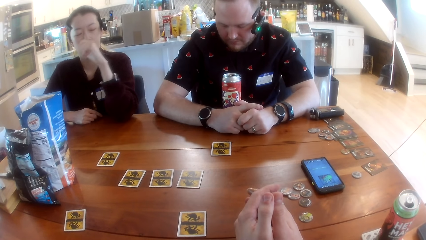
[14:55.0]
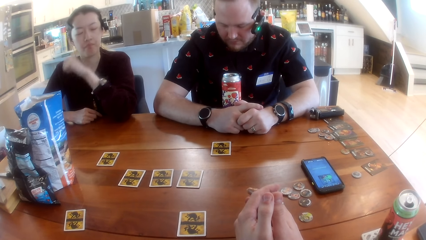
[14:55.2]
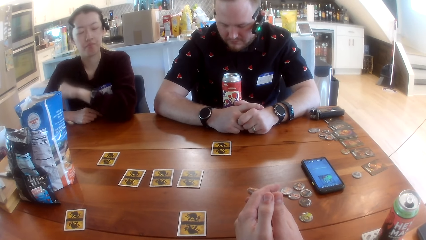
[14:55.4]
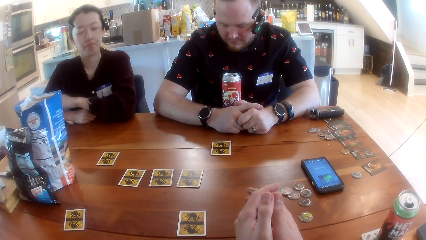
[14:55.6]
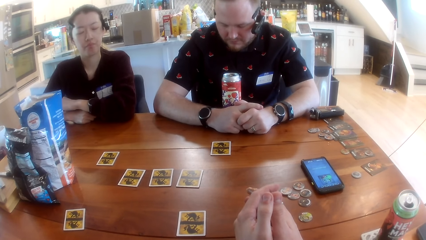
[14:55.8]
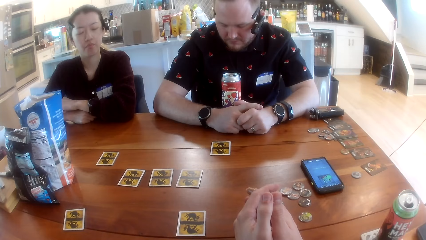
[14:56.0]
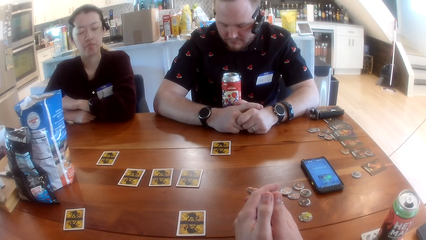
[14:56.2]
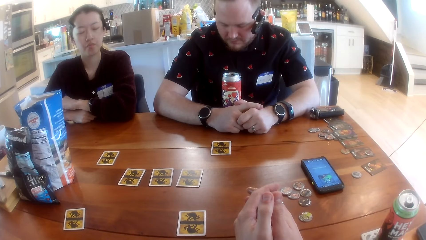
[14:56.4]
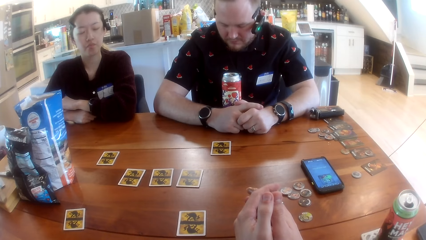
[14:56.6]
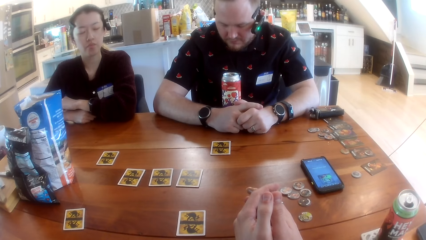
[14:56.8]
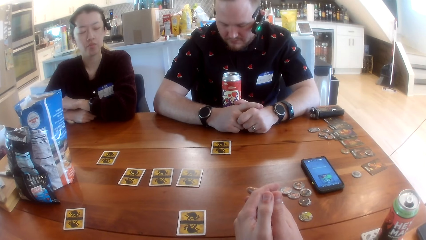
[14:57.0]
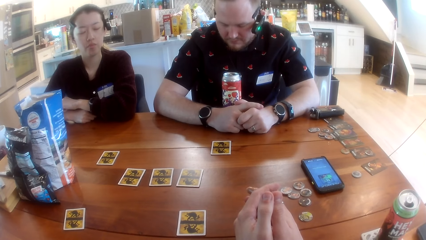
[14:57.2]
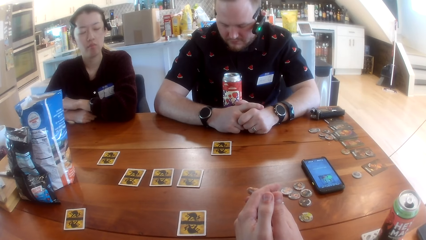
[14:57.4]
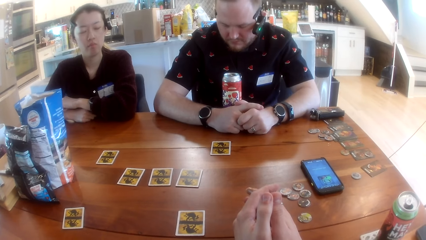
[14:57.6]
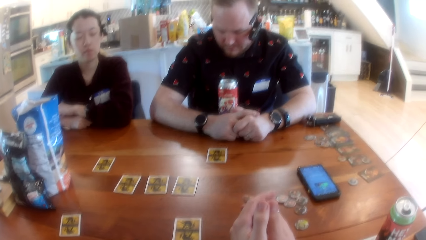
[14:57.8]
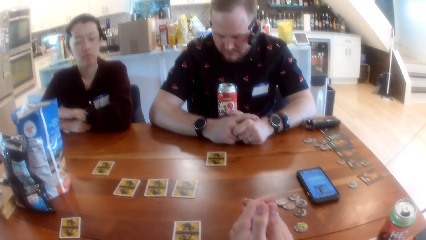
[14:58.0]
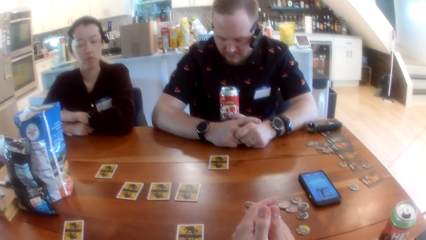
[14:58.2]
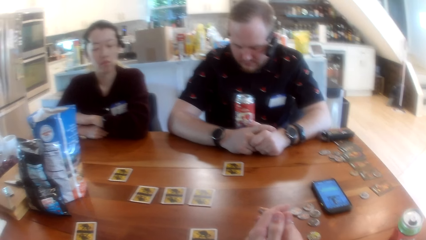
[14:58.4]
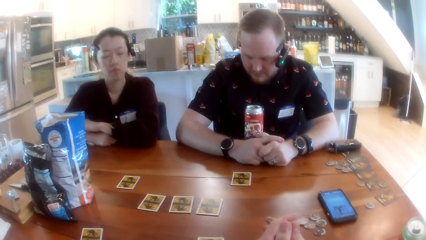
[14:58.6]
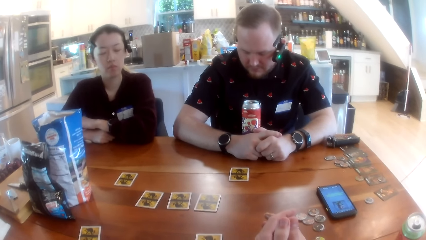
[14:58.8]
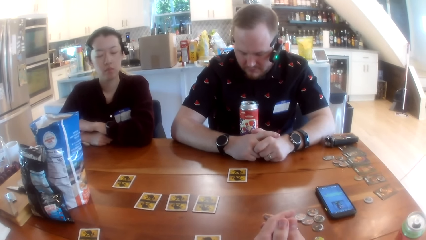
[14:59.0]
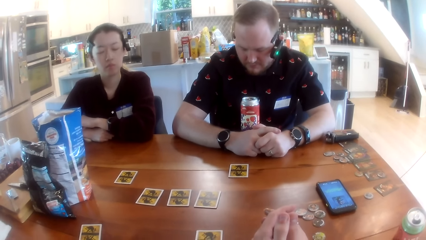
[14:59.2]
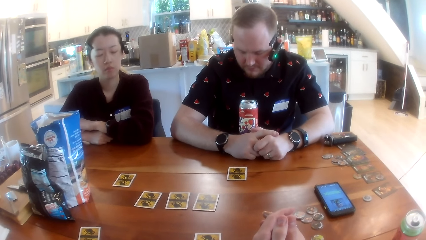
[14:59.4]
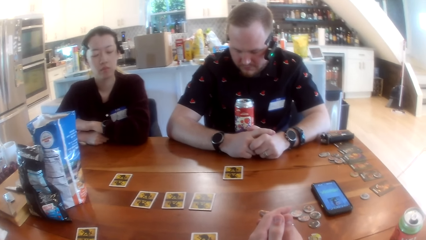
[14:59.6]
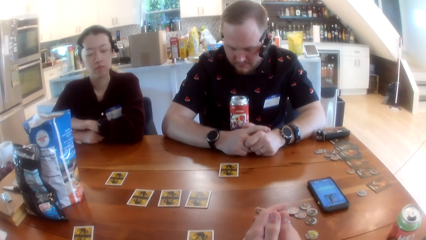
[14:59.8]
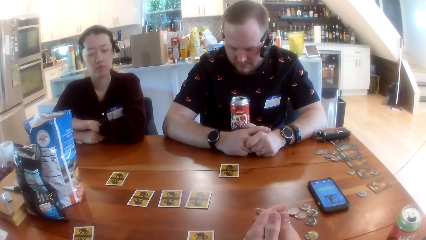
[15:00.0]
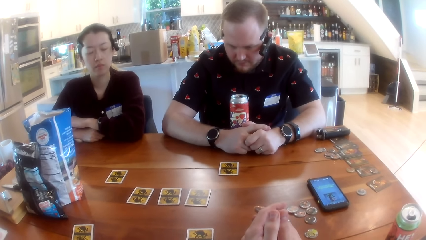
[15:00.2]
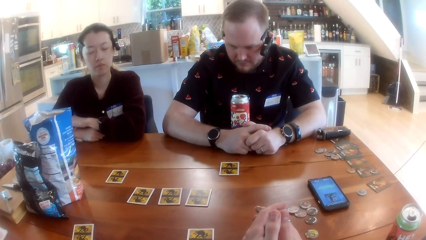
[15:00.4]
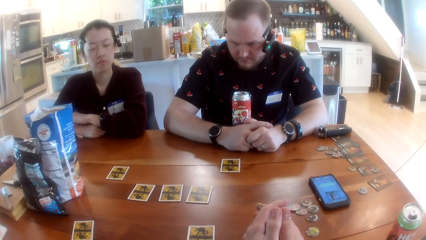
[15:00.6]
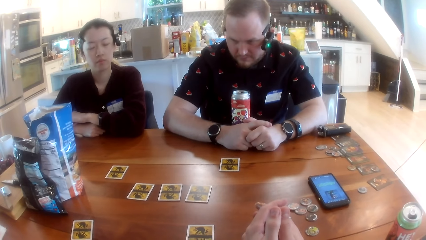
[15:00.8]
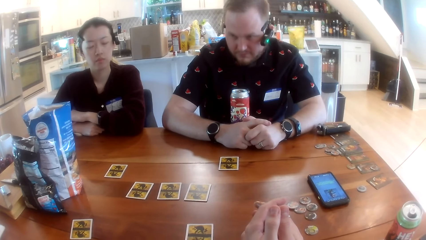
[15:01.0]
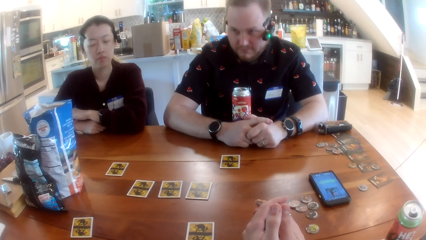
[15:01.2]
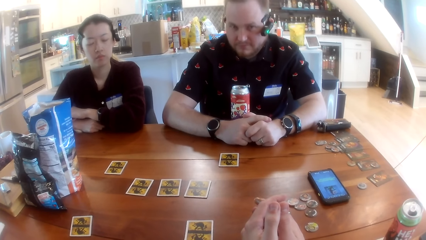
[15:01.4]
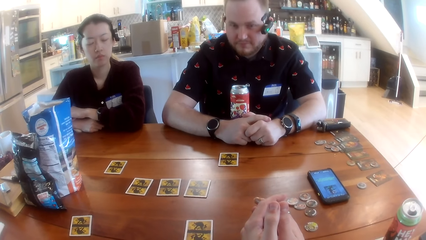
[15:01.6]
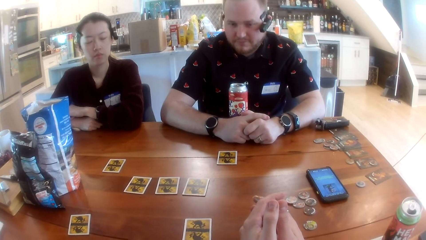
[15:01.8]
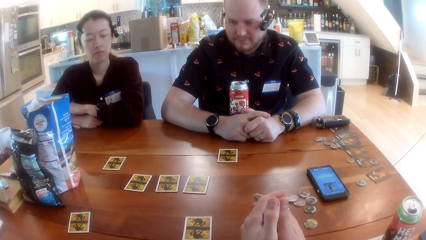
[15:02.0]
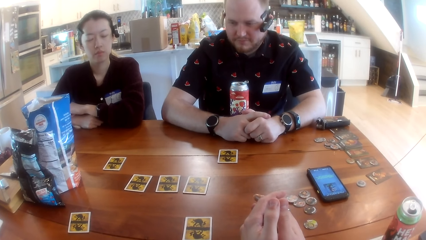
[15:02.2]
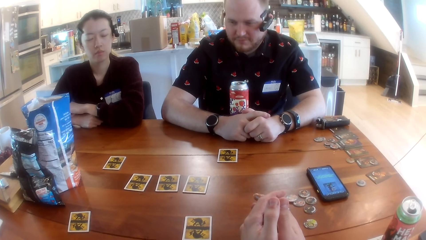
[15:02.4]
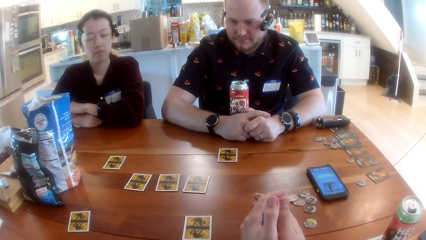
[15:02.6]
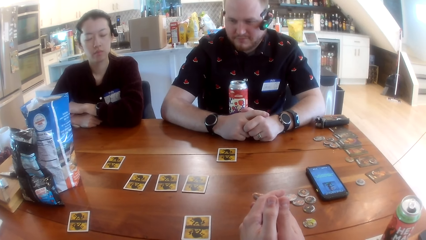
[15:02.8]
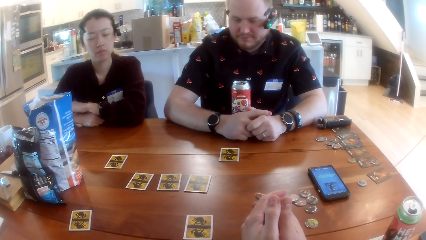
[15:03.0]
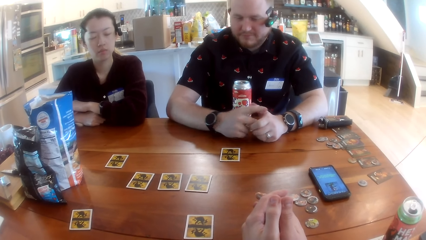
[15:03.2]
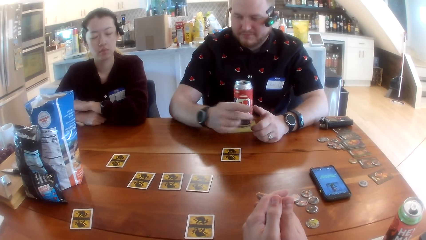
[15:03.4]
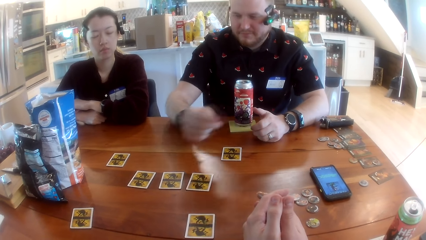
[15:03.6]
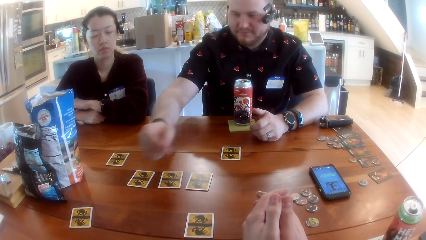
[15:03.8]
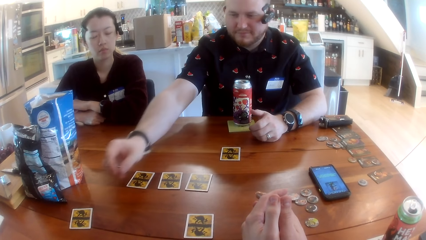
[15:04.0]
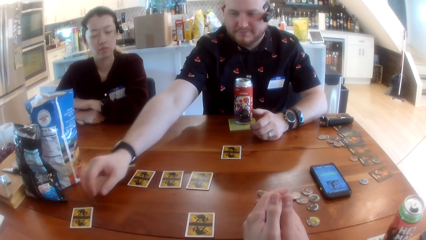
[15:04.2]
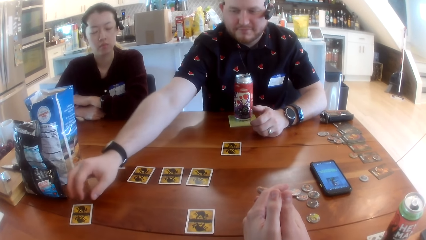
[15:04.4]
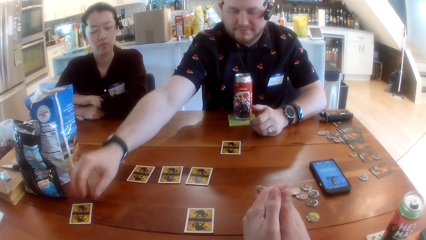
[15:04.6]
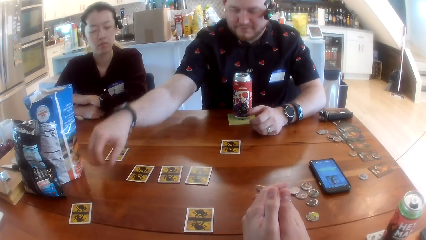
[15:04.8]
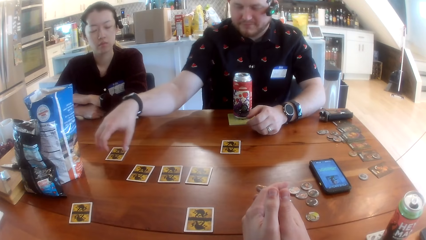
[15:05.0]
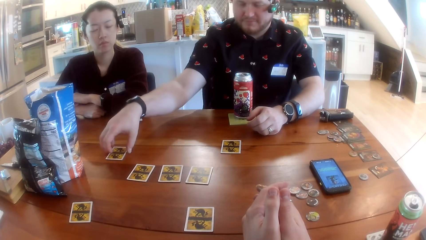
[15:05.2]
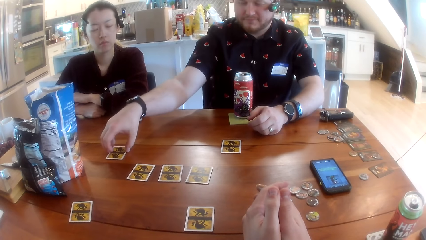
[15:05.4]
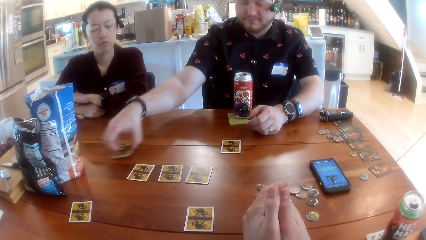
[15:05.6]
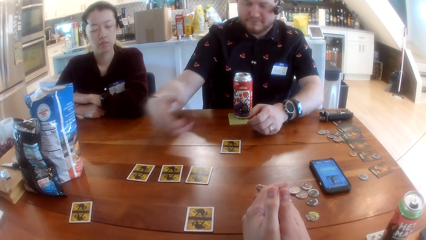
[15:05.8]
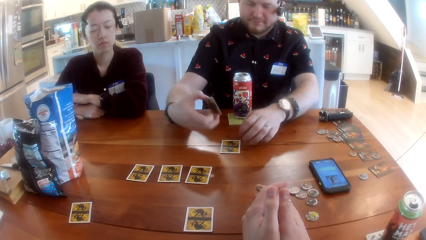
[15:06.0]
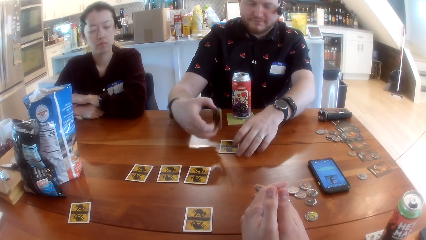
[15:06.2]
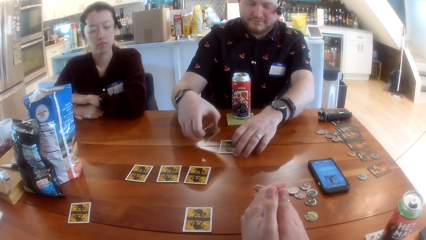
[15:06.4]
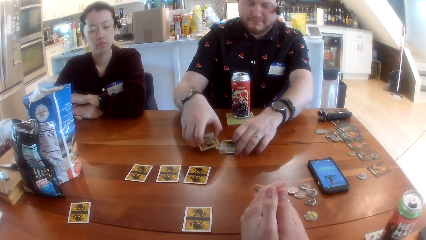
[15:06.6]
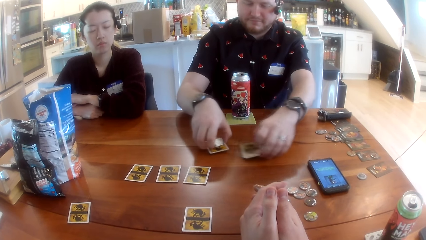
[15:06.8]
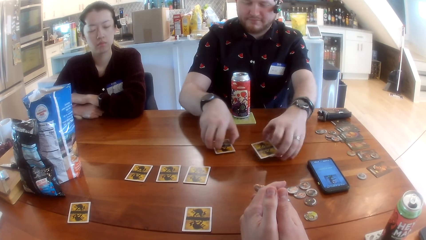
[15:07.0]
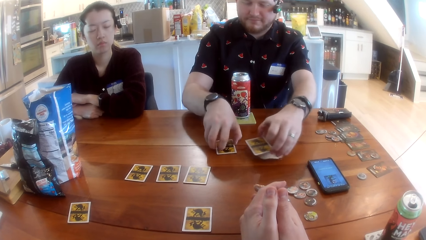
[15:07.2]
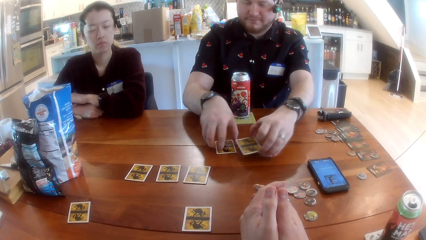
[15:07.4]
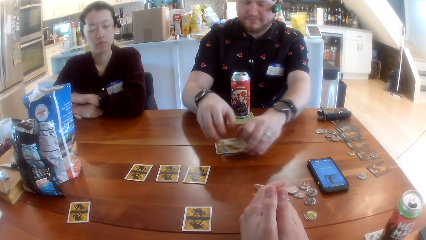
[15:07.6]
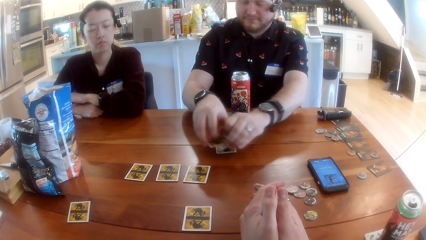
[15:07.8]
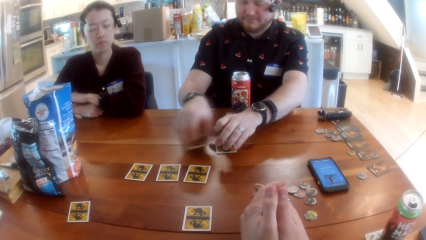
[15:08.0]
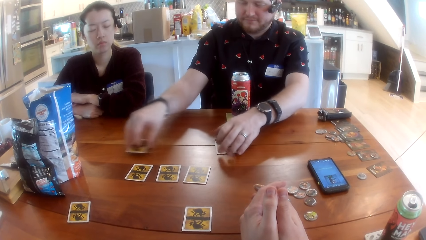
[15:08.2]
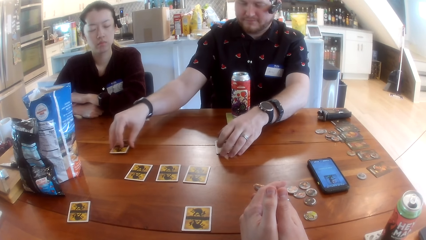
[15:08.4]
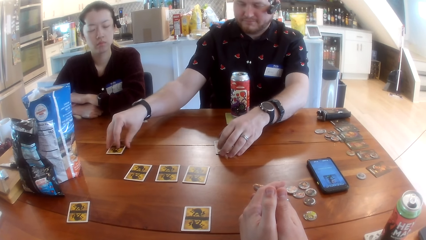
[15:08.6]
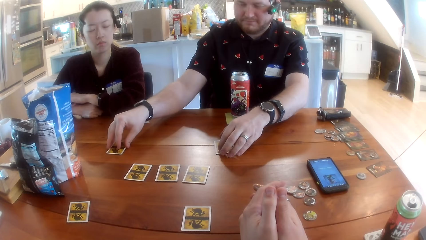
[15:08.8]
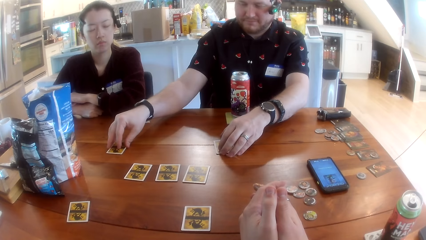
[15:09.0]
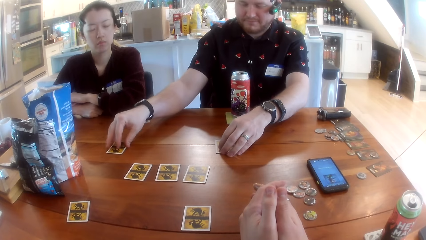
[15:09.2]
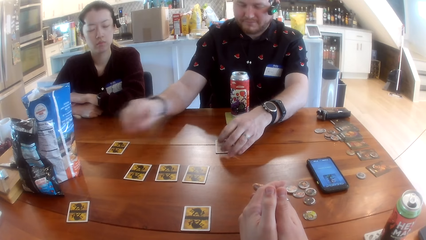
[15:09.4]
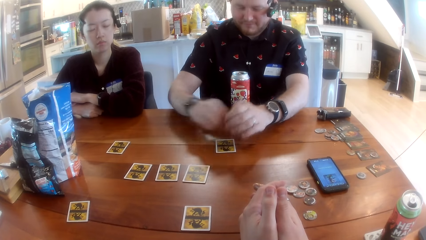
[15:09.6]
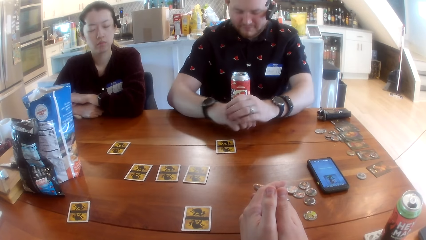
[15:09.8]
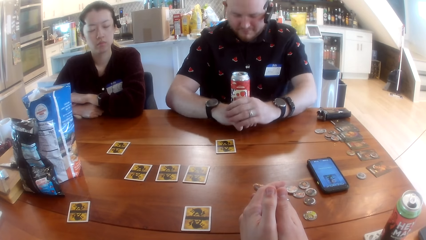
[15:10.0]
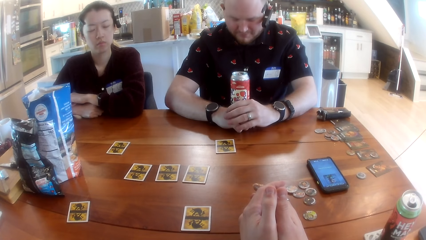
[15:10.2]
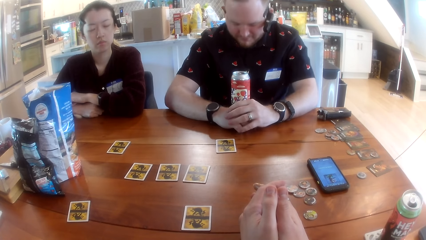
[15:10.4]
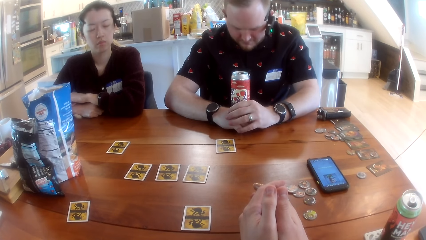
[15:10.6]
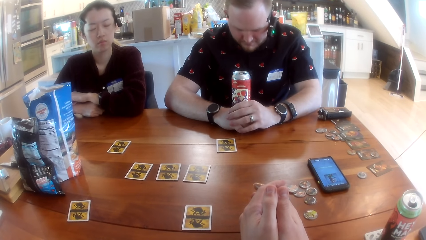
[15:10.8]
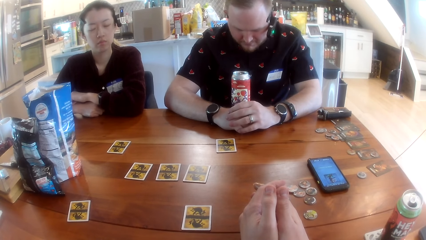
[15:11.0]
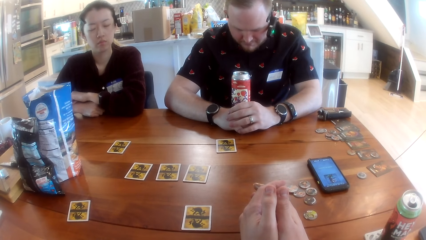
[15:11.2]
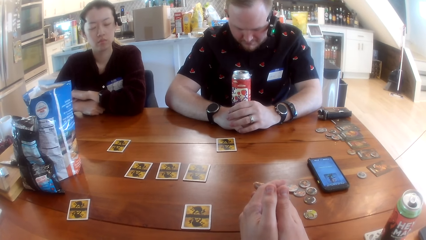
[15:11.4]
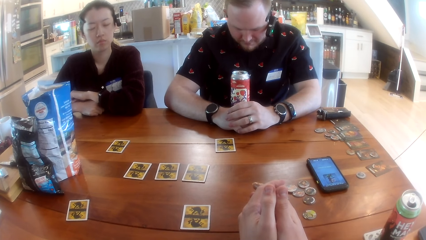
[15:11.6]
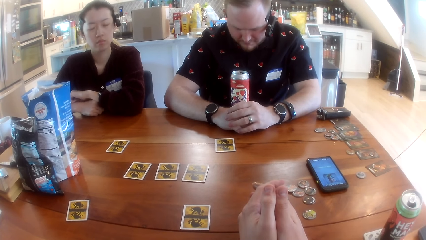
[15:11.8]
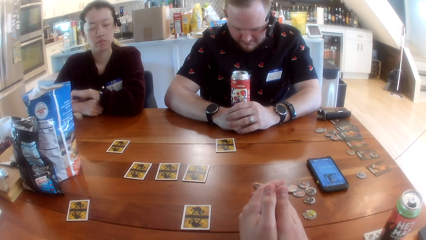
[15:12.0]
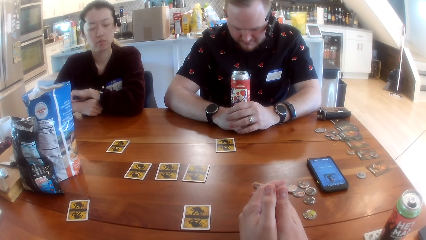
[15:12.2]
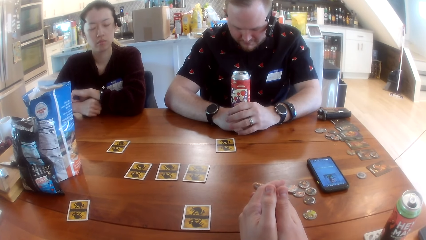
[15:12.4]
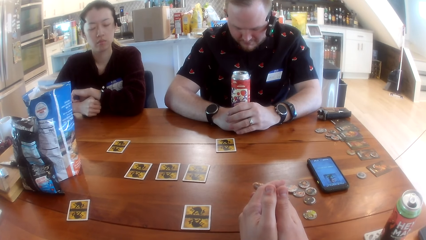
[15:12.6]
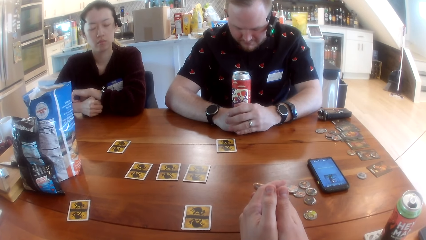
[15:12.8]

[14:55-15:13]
The woman looks around. A man stretches a hand. The man repositions the cards on the table with both hands, picks up a card on the table, puts the card on the table, picks up a card on the table, puts the card on the table, and puts hands on the table. The camera wearer looks around.
